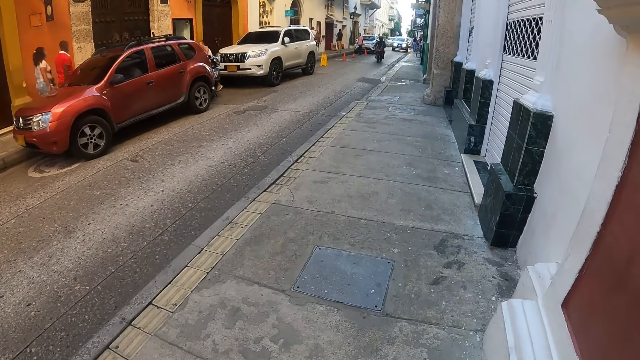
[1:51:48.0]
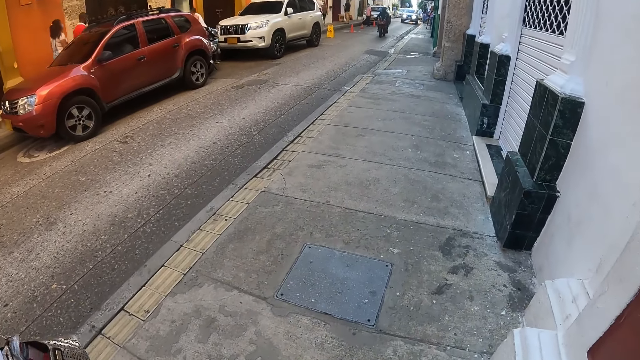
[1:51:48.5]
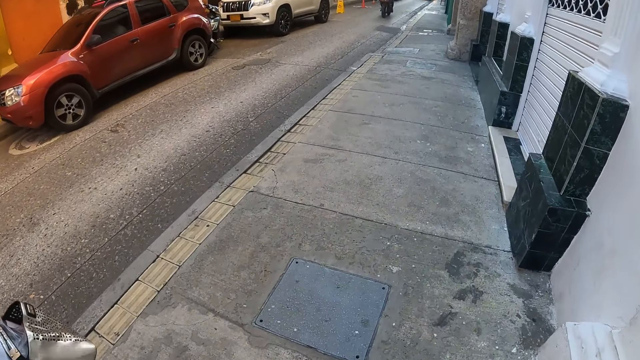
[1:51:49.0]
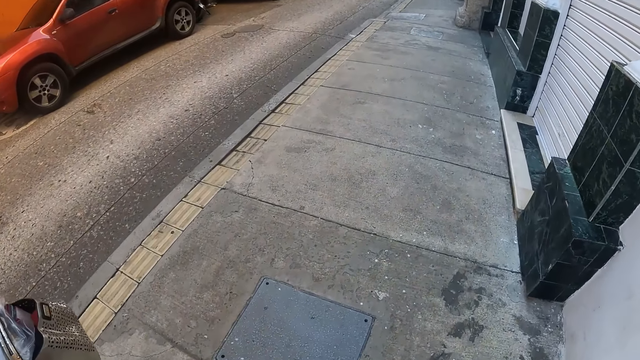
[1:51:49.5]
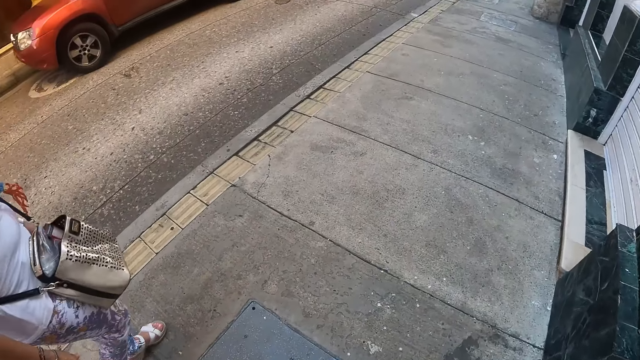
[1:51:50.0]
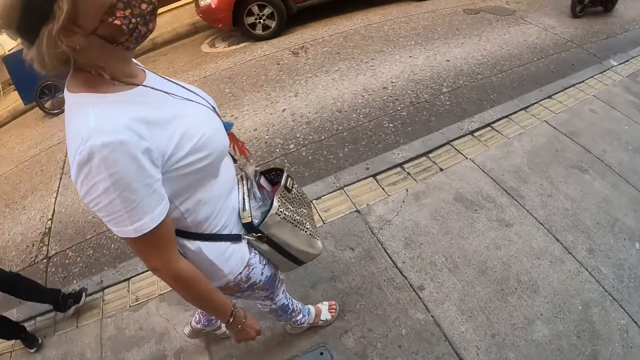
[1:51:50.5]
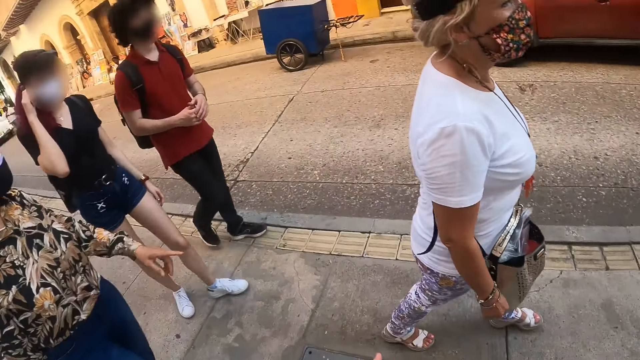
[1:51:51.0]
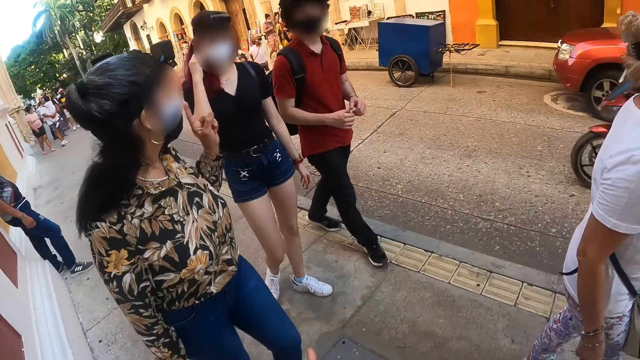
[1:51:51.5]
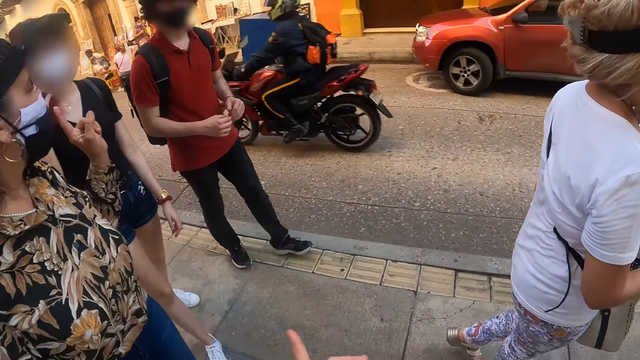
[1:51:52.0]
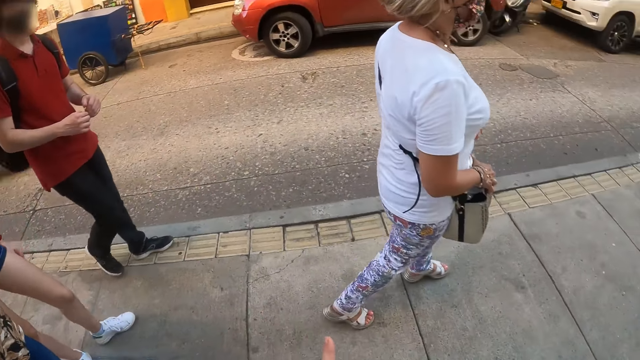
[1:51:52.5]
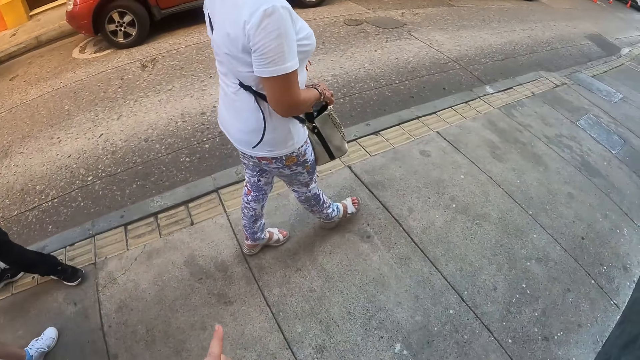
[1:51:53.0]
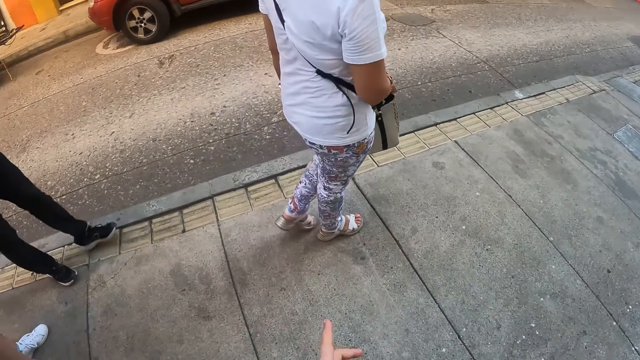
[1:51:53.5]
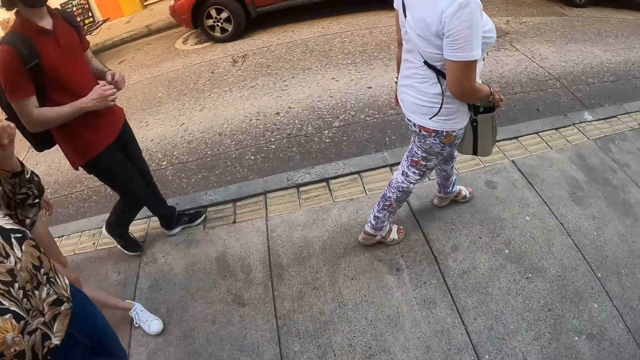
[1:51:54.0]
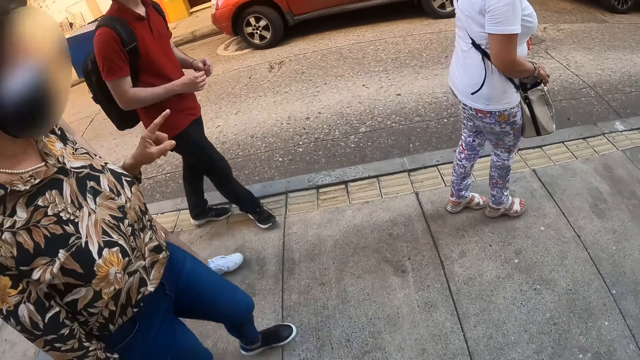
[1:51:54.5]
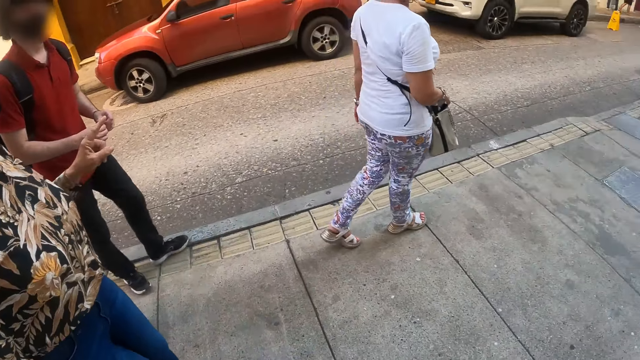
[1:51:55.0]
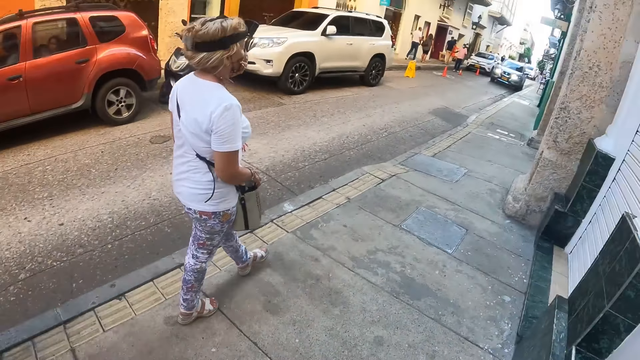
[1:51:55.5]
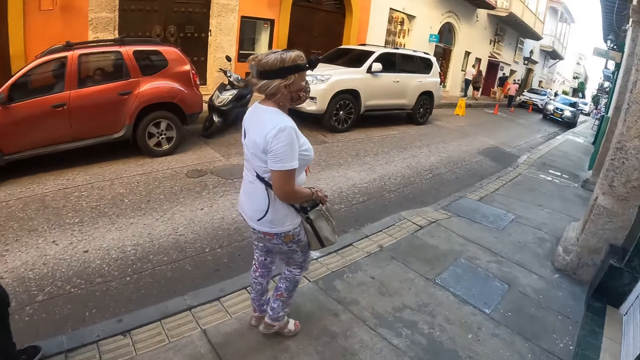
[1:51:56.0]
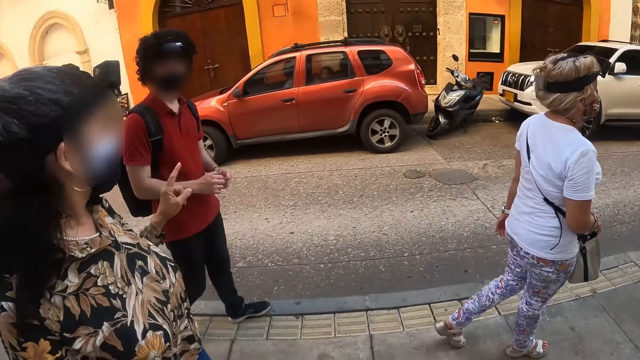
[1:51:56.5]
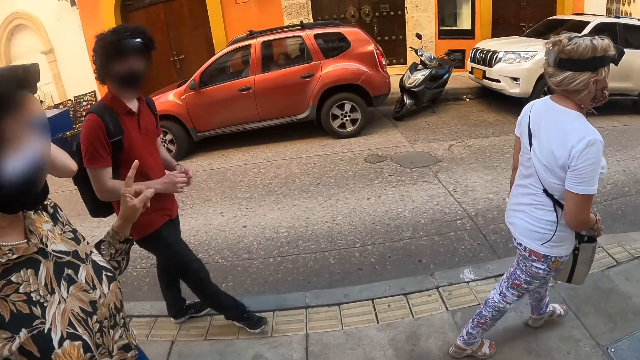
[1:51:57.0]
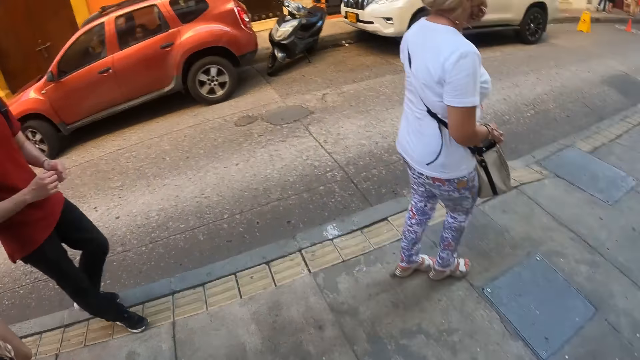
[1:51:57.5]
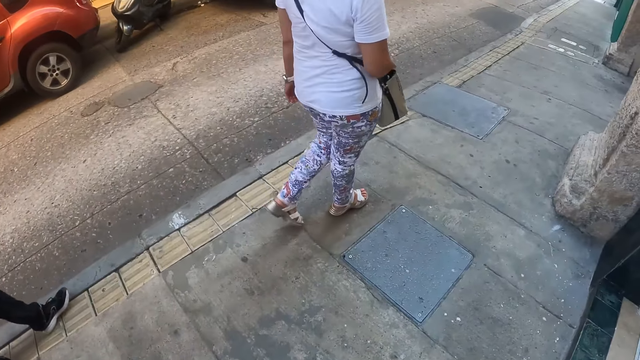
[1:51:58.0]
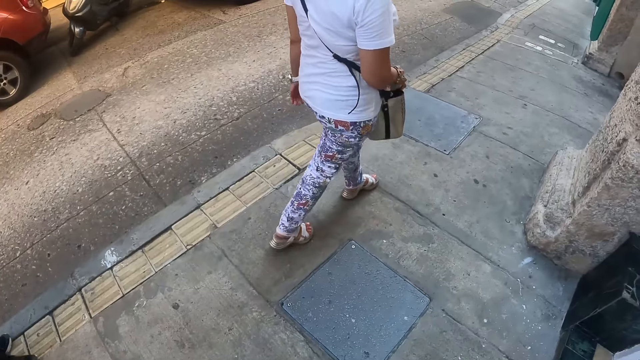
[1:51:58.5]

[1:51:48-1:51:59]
A woman walks around. The camera wearer looks around. Another woman walks around and uses gestures. The camera wearer moves a hand. They look around. They walk around. The second woman walks around.

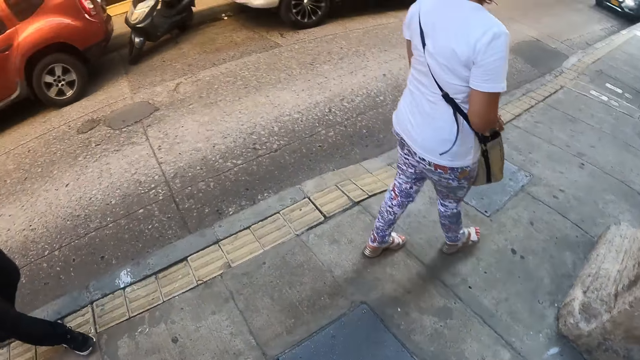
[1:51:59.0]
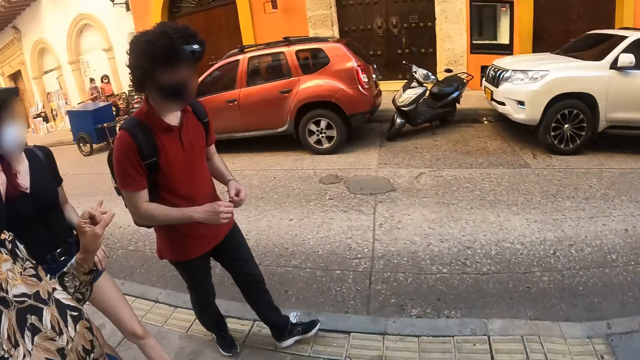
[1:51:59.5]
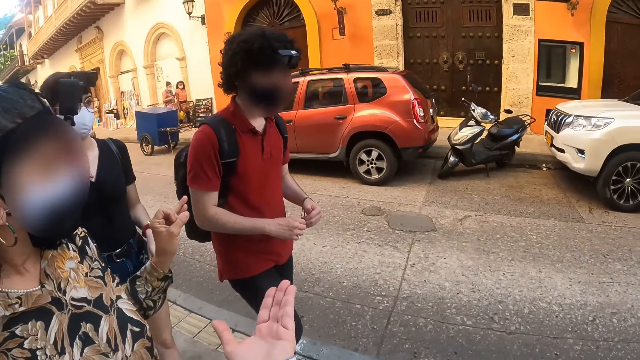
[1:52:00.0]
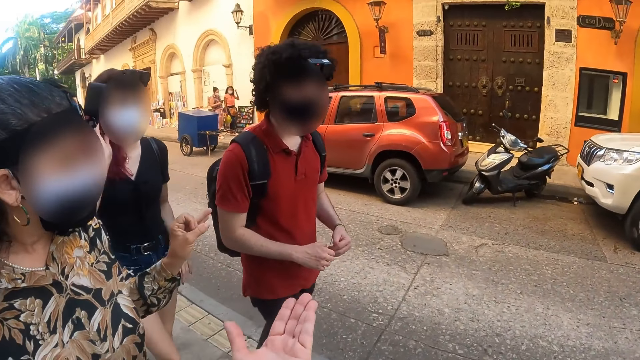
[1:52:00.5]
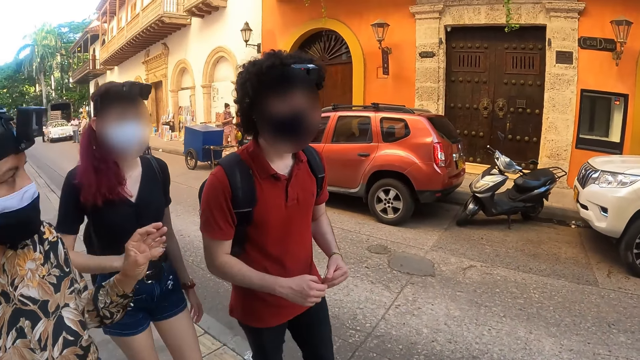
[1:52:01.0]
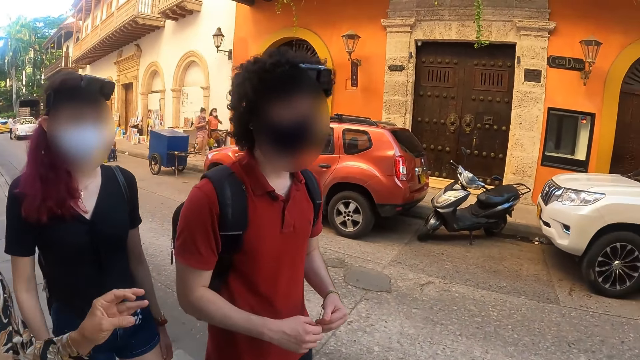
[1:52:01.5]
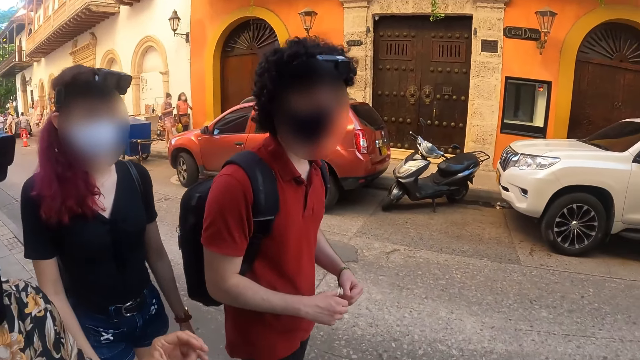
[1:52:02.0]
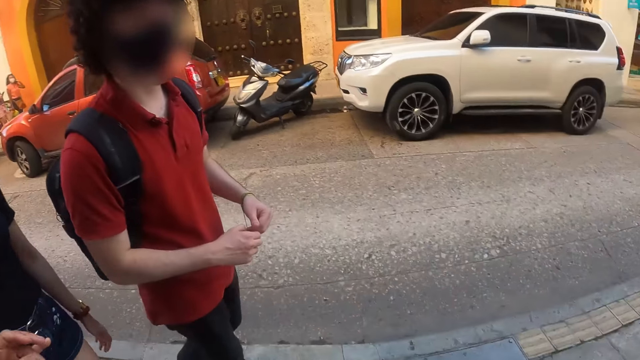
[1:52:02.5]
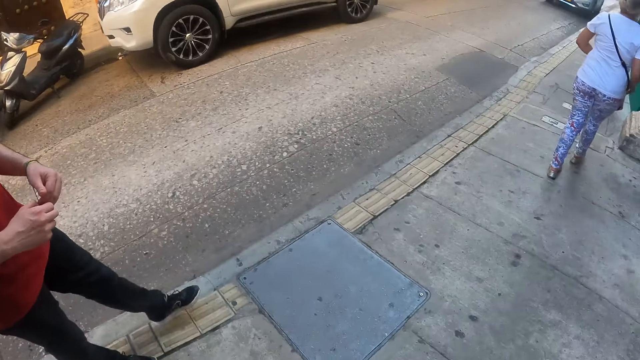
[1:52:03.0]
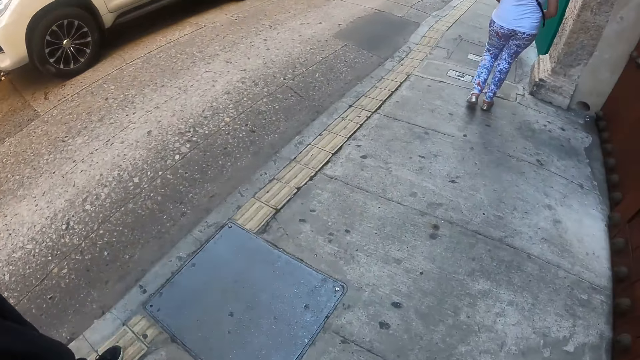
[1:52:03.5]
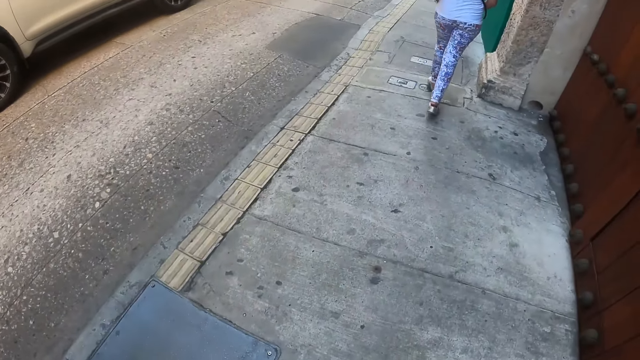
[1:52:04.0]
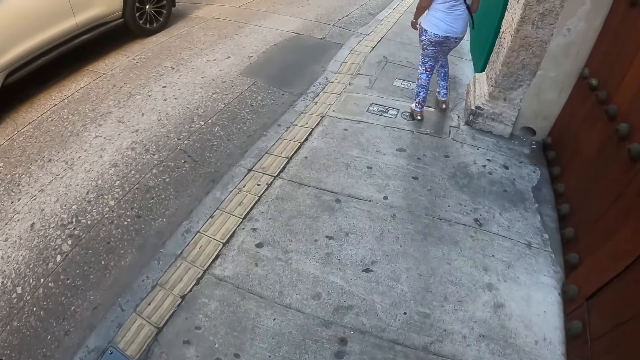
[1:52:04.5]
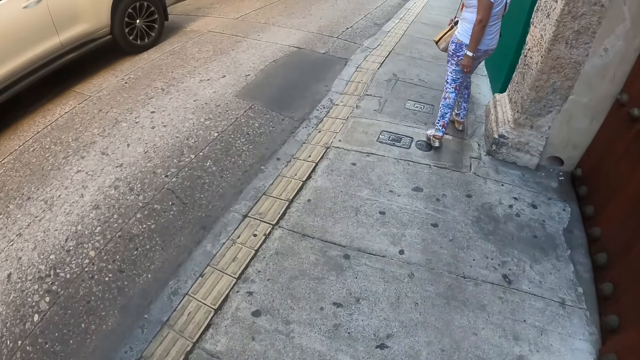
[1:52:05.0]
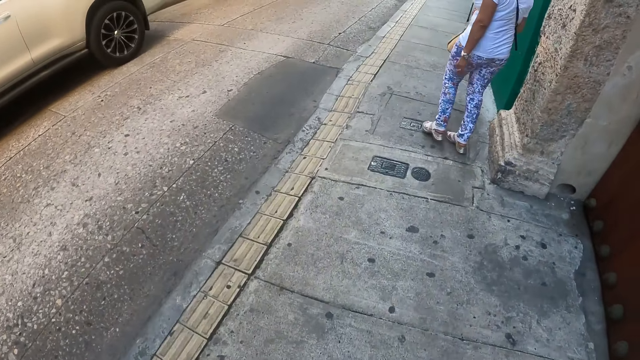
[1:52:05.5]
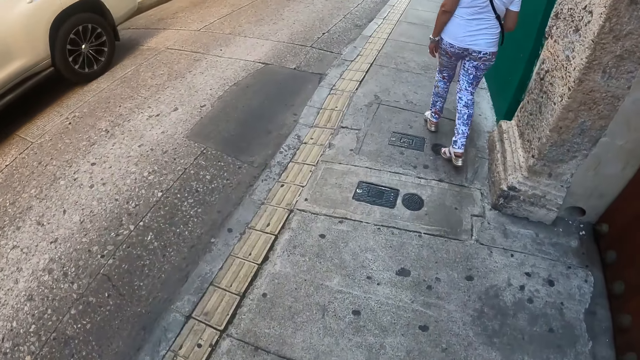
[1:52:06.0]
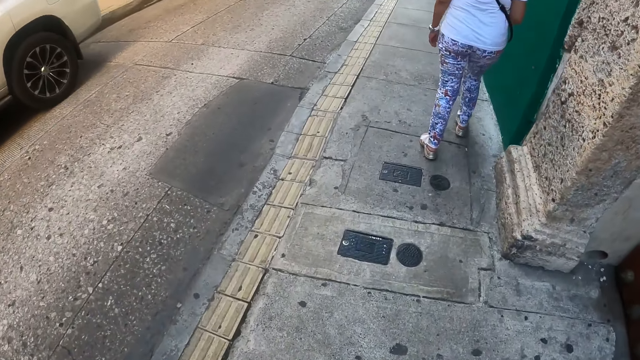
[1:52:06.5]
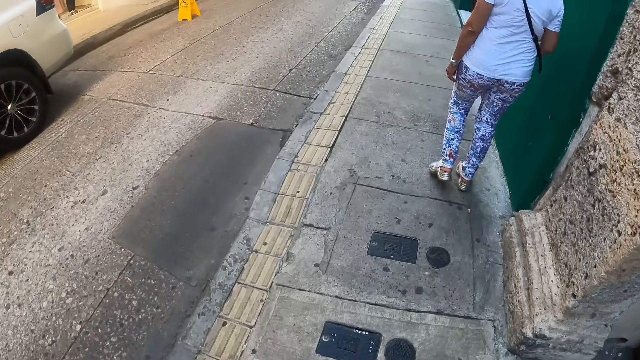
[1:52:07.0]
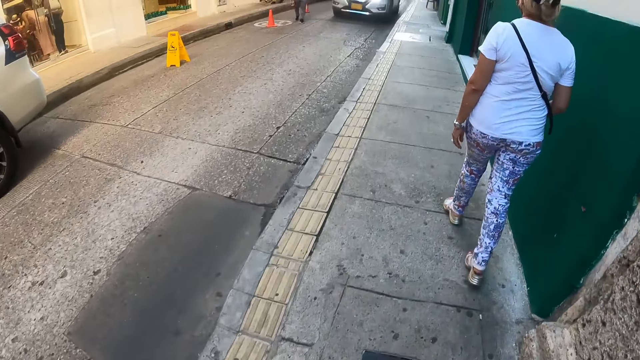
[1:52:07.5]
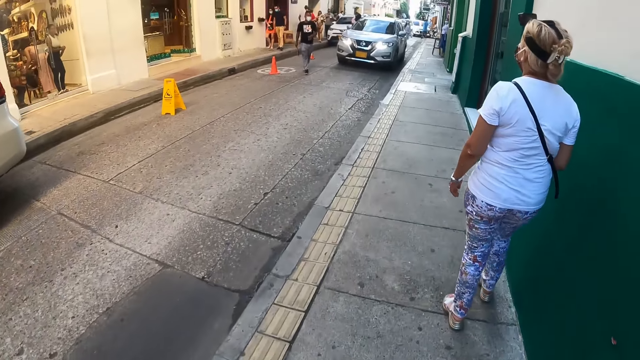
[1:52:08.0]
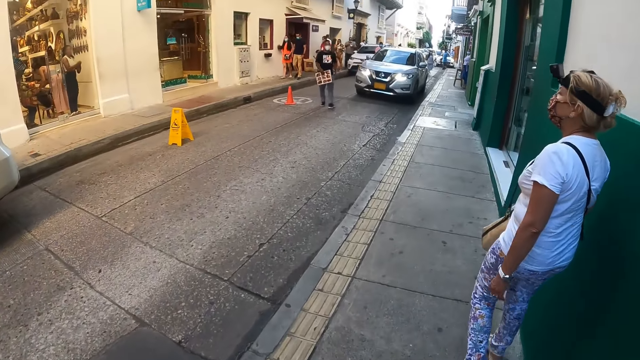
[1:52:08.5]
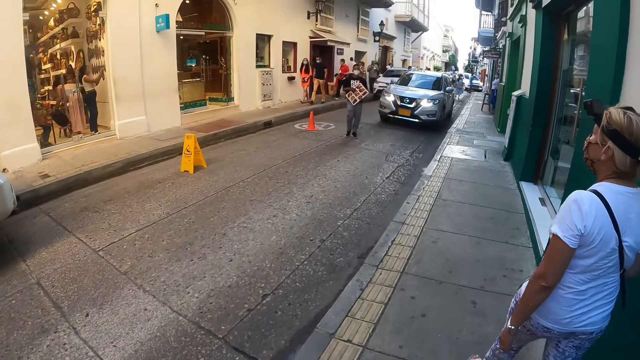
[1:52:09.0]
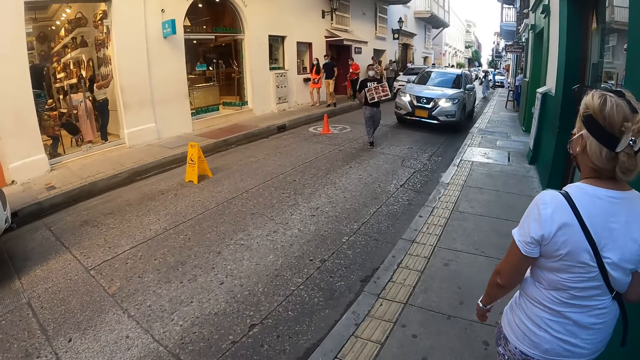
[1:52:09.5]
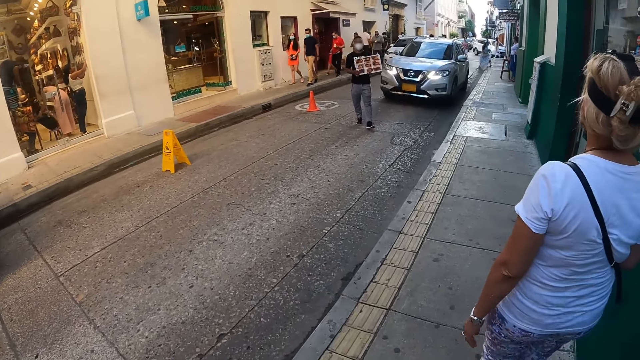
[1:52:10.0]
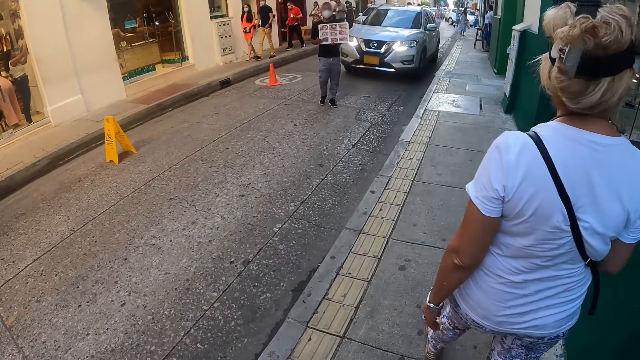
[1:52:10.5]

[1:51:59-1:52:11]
The camera wearer looks around. A woman uses gestures and walks around. The camera wearer converses with a person. They use gestures. They walk around. Another woman walks around.
